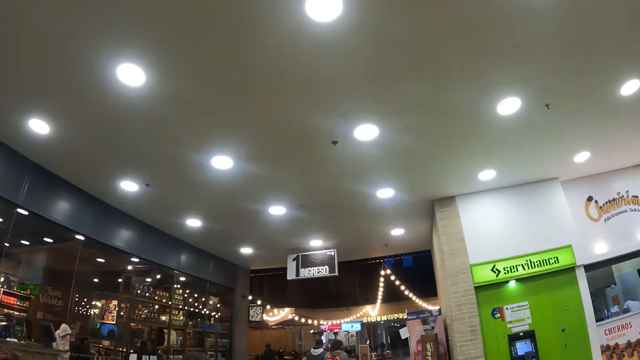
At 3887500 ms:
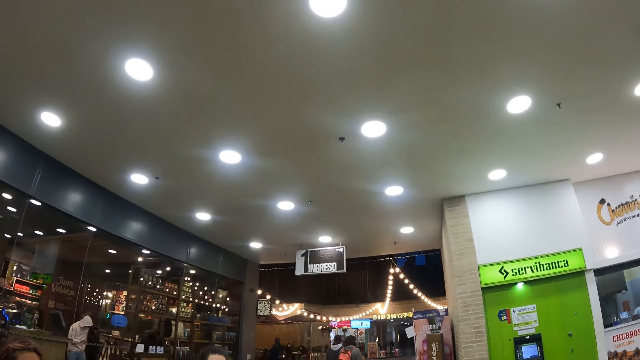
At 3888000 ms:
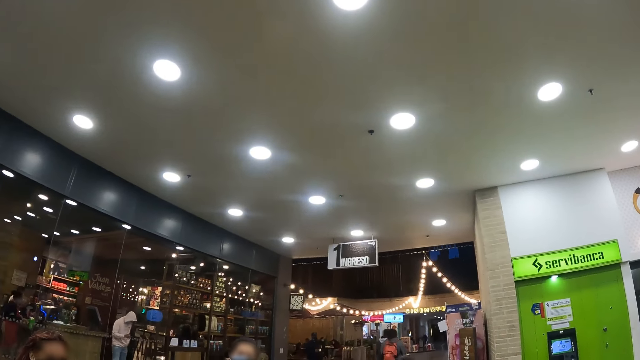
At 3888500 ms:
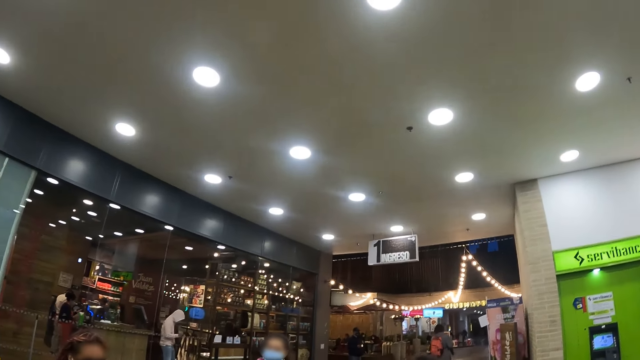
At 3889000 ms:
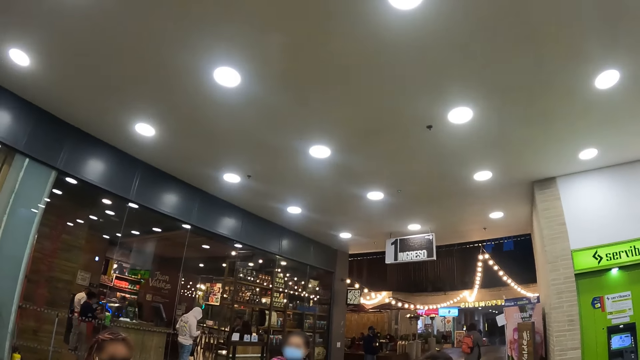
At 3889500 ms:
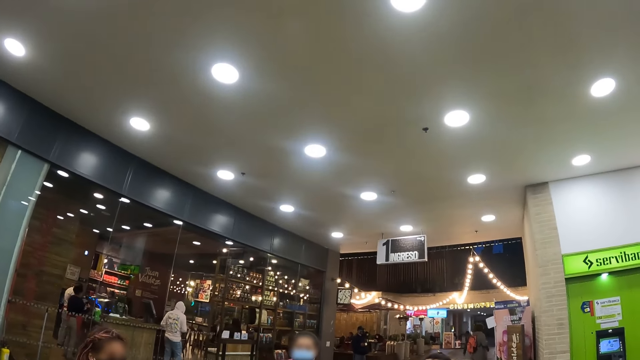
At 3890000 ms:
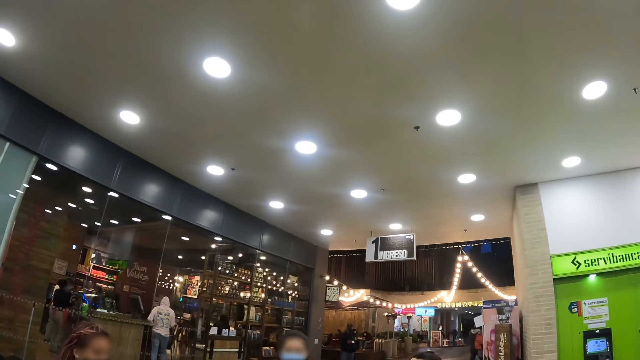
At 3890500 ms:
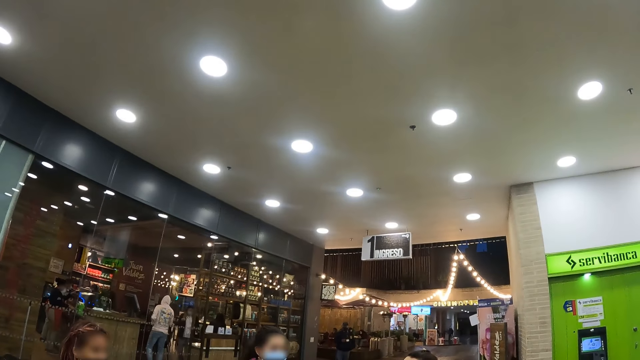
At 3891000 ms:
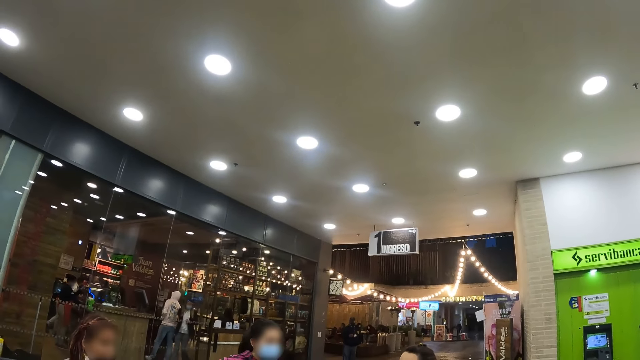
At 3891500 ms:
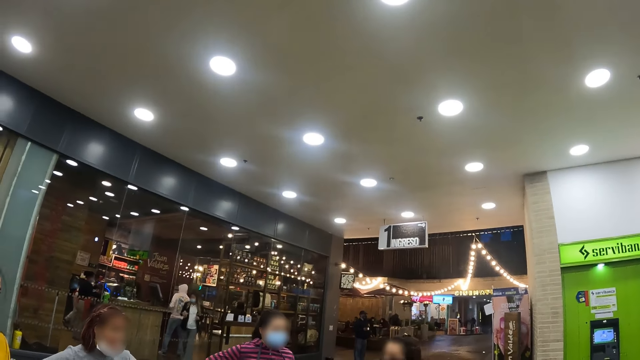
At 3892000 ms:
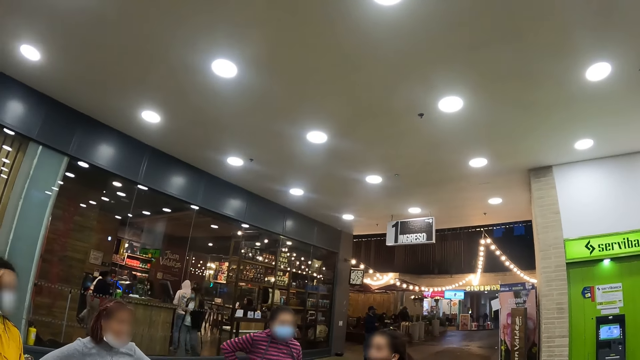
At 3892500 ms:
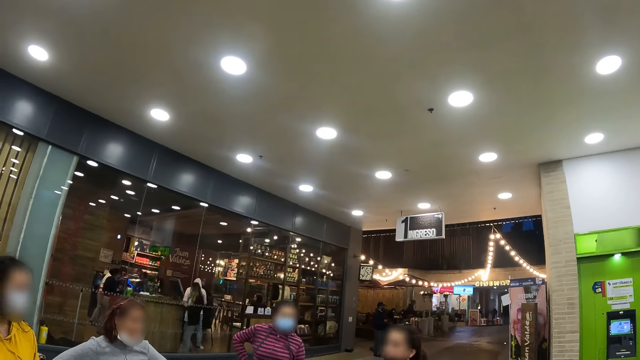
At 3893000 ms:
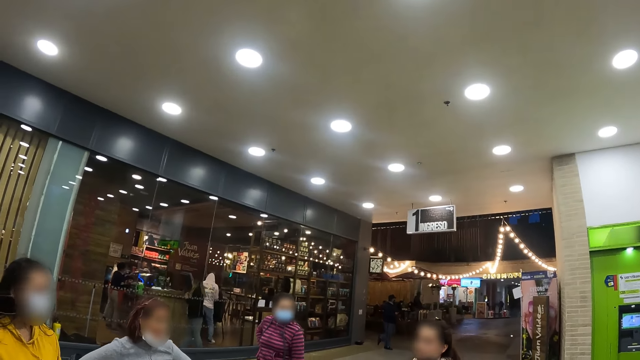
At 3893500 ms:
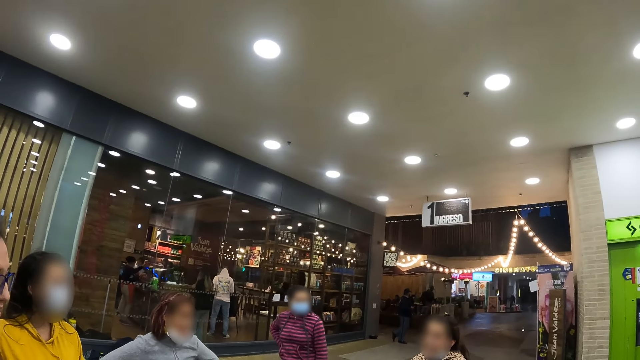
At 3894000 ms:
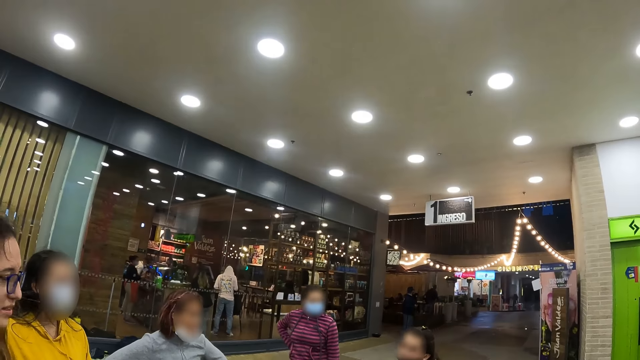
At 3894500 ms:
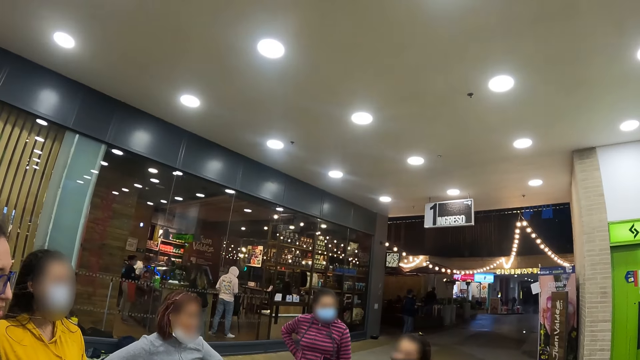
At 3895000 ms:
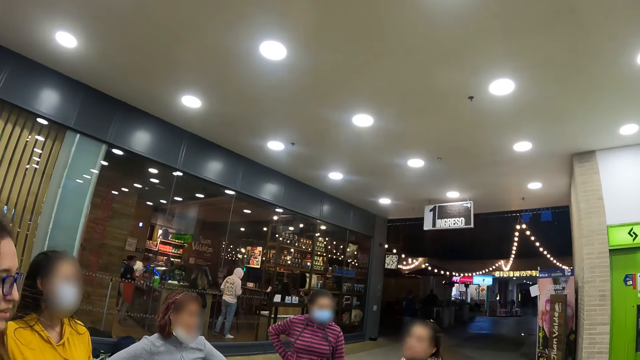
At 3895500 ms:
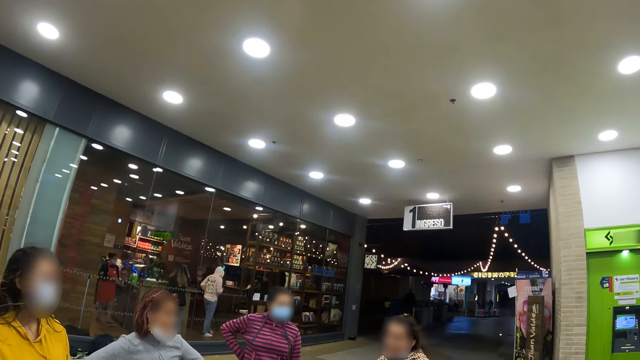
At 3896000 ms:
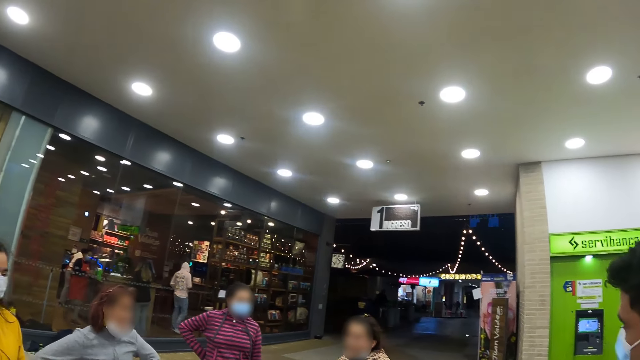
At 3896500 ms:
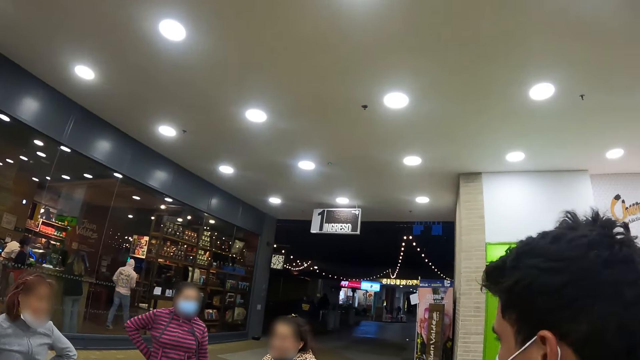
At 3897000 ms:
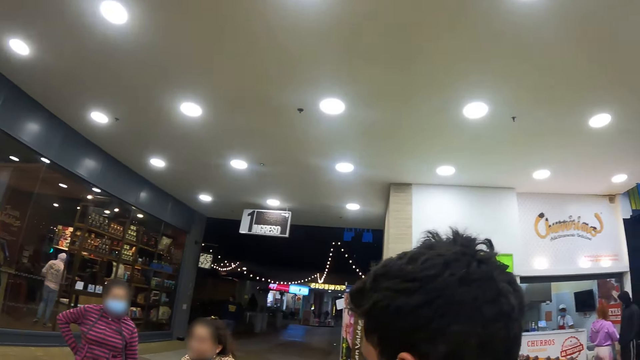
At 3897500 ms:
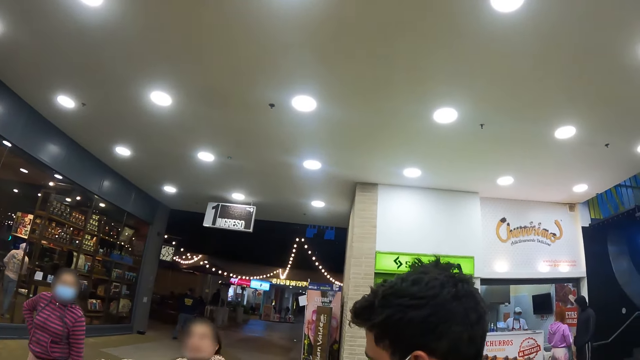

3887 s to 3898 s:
The camera wearer looks around the restaurant.

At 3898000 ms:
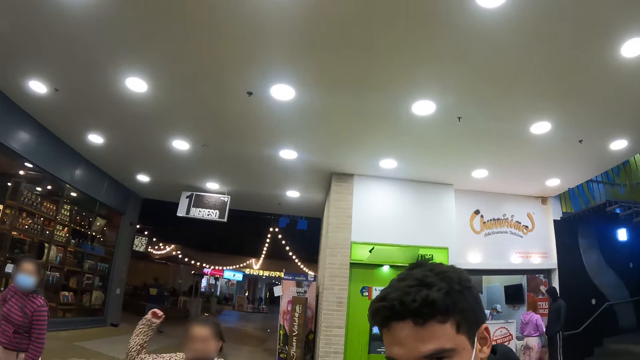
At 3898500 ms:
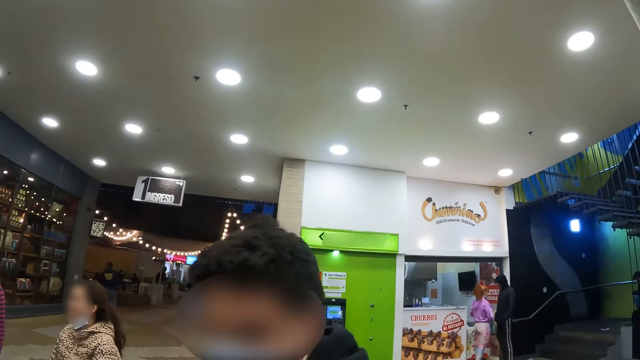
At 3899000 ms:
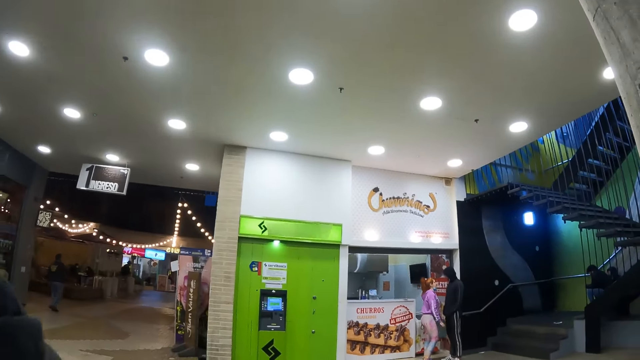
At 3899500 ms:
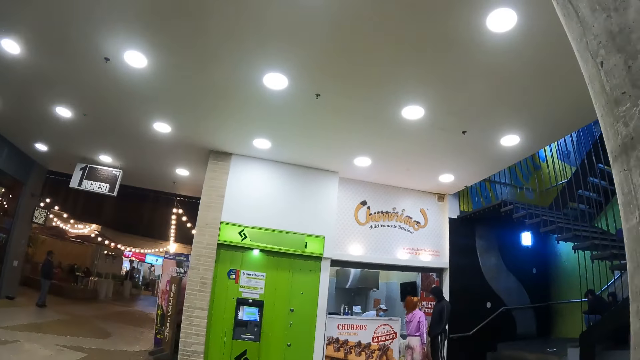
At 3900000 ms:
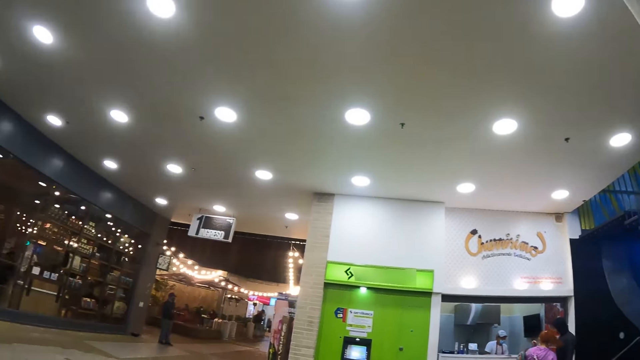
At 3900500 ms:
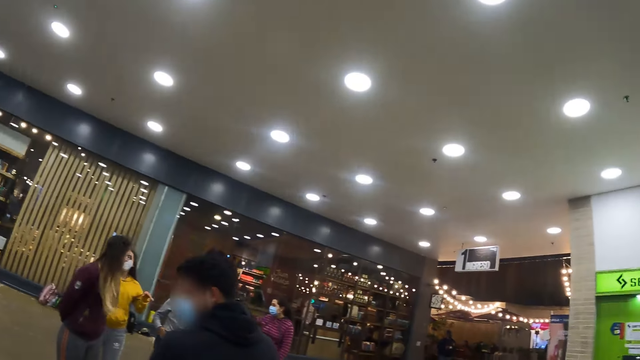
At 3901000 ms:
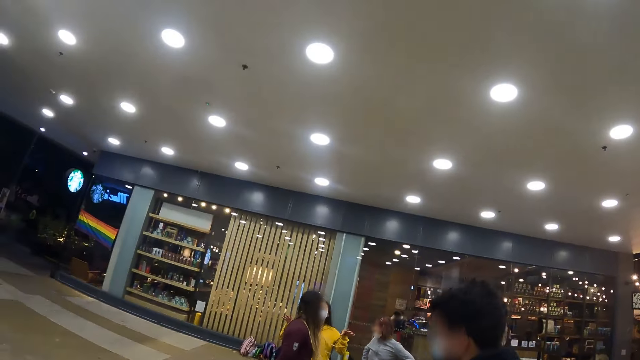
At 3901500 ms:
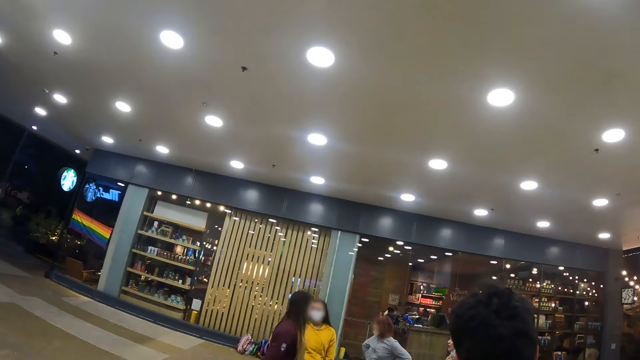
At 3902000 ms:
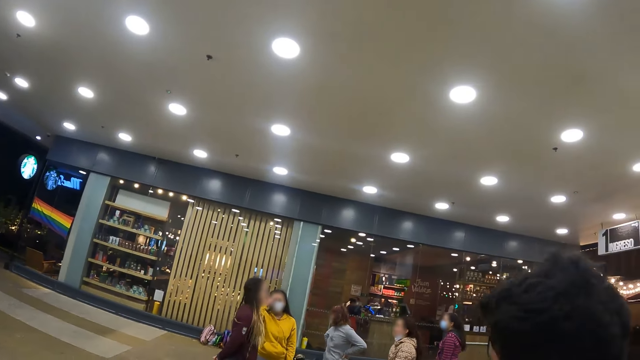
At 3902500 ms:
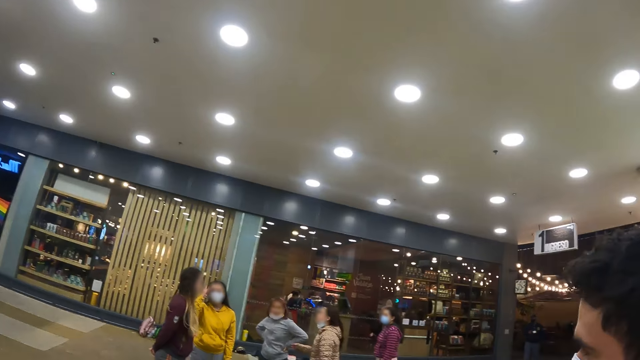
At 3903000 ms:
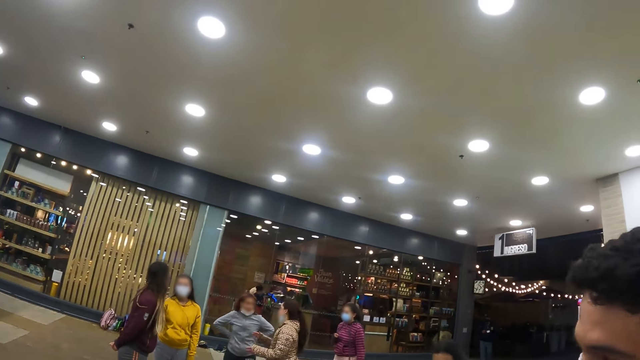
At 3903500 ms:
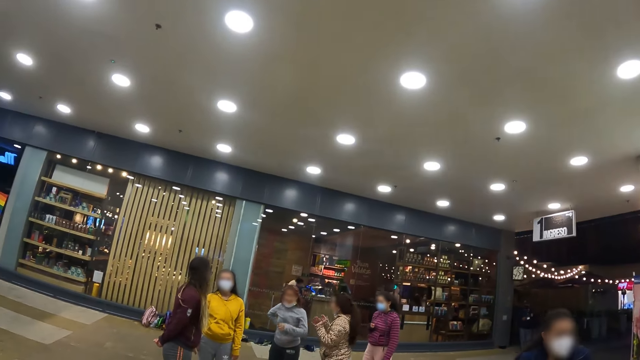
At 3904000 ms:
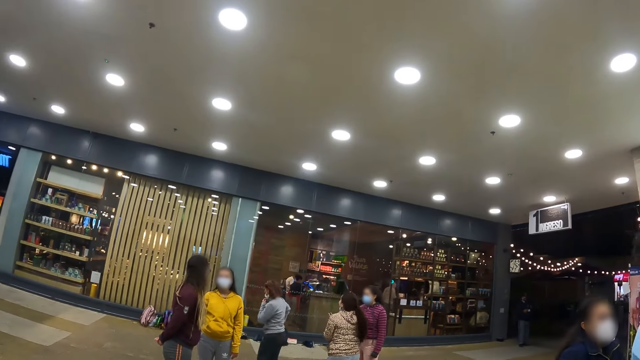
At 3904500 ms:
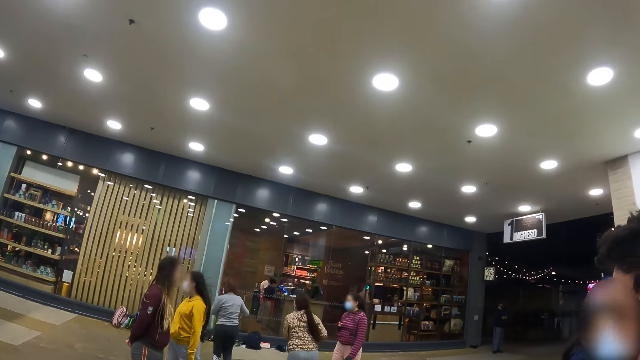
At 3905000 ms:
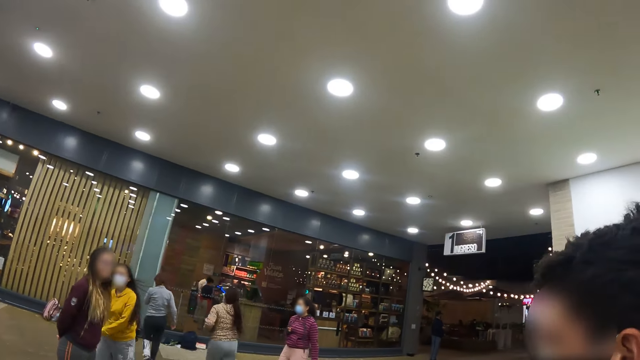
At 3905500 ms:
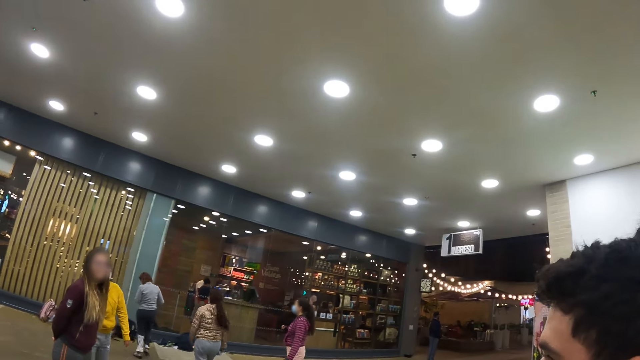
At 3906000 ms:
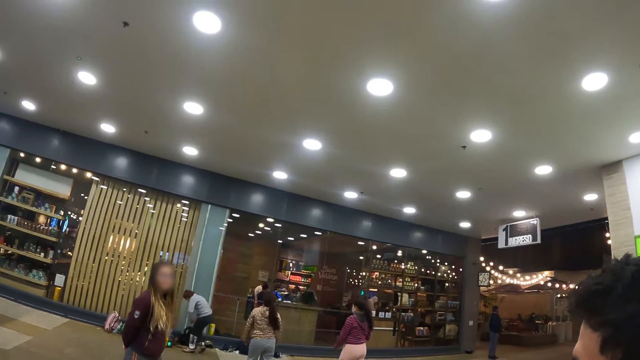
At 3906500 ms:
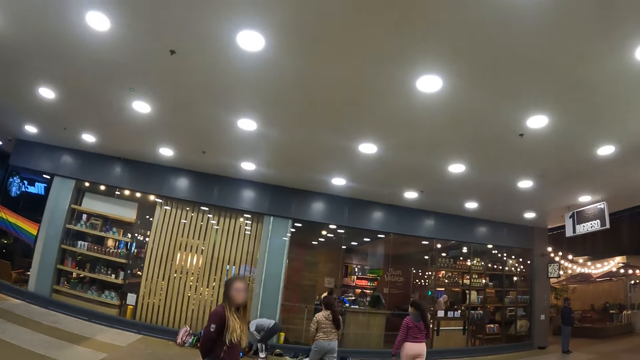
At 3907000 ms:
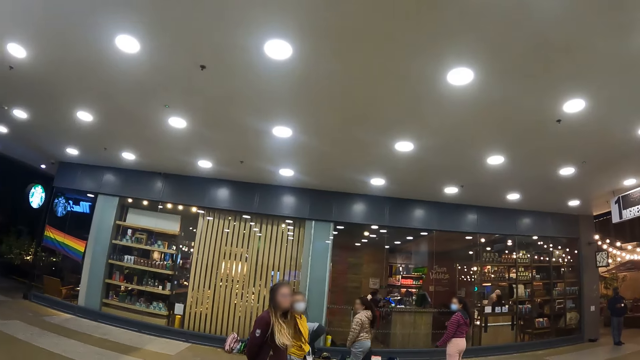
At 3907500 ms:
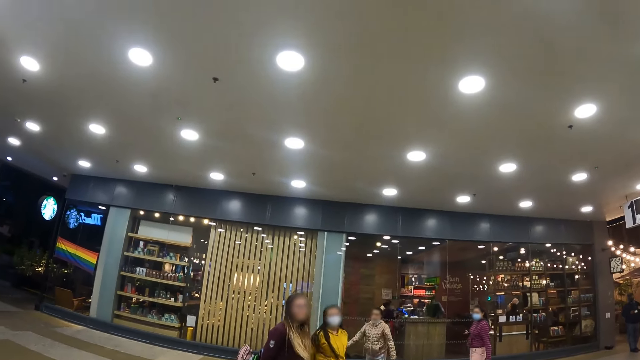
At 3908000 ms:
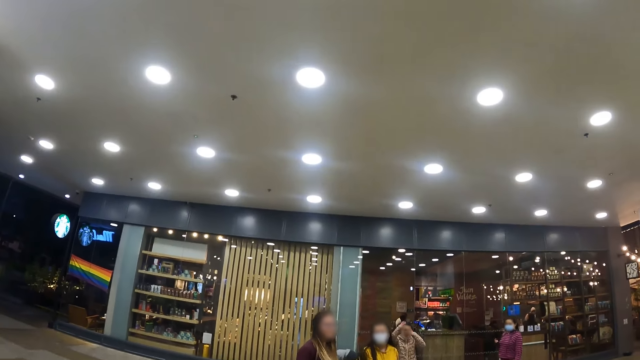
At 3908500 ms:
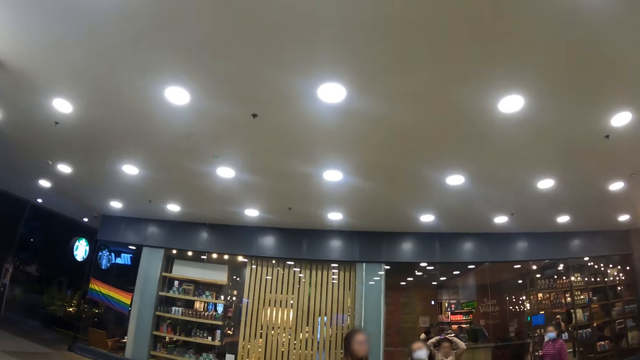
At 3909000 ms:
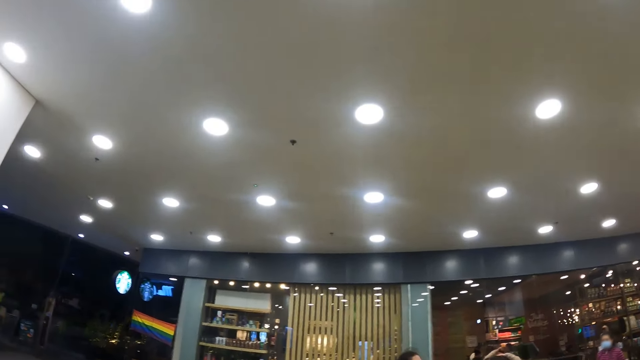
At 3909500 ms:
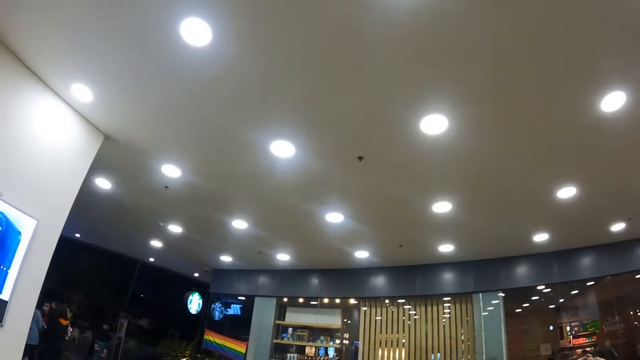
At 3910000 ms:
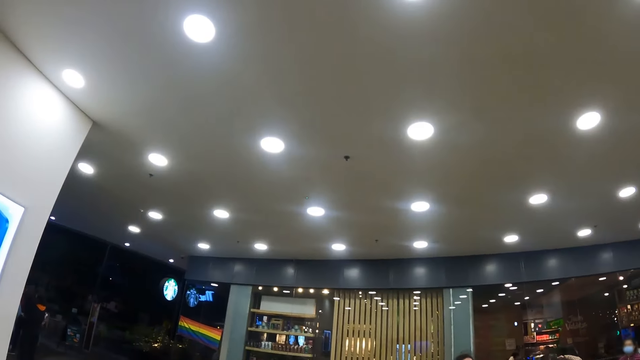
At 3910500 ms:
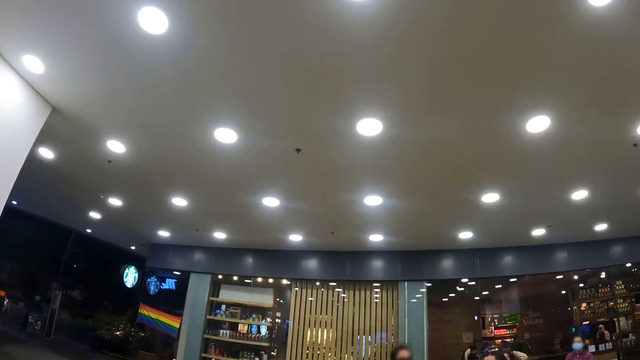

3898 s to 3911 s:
The camera wearer looks around the restaurant. They look at the women.
